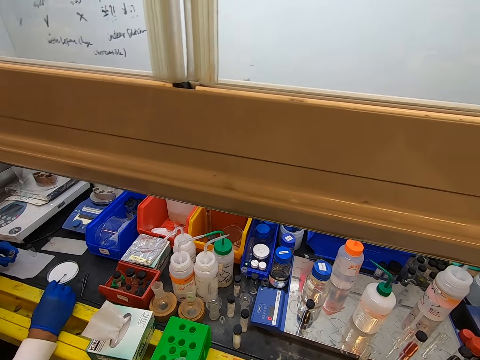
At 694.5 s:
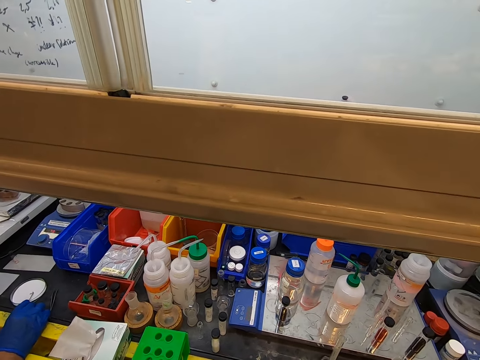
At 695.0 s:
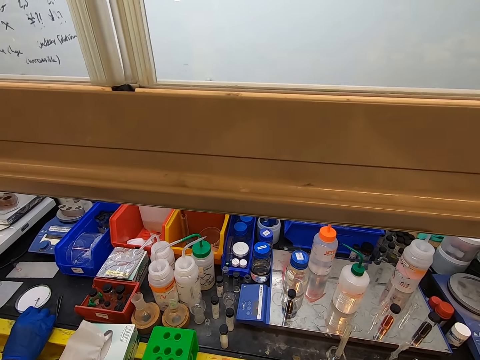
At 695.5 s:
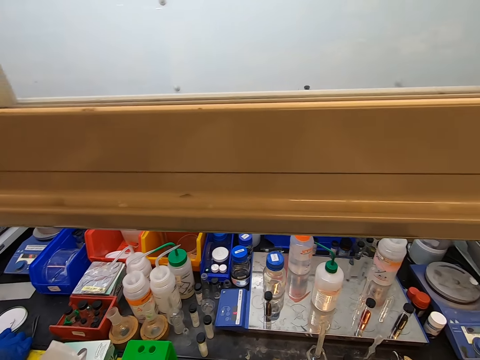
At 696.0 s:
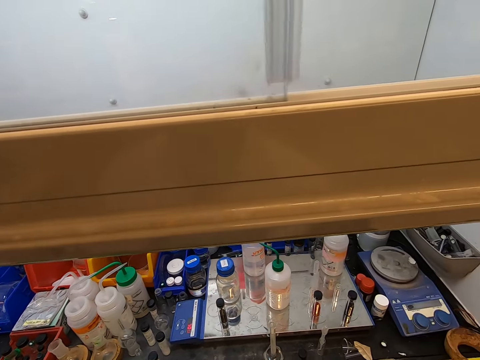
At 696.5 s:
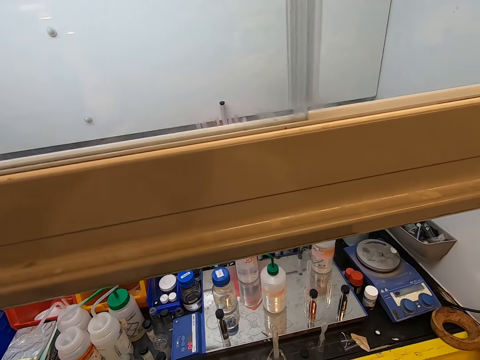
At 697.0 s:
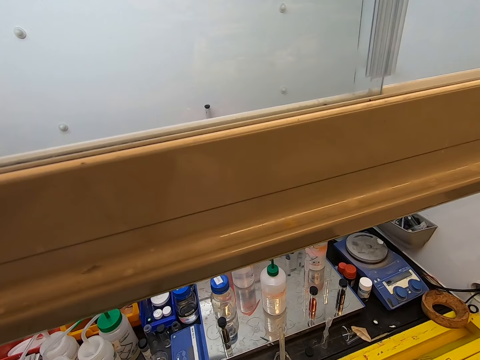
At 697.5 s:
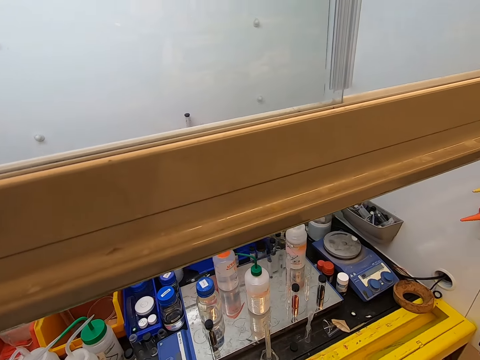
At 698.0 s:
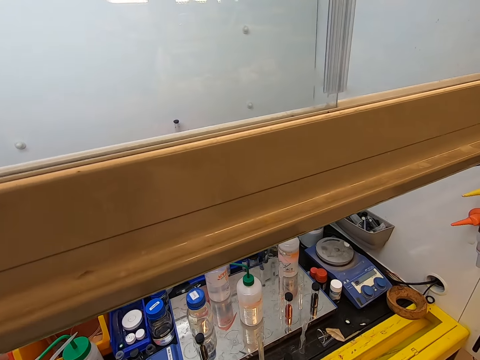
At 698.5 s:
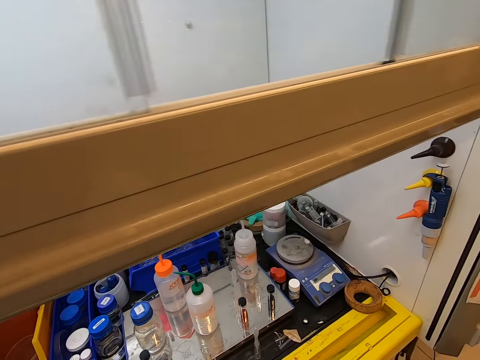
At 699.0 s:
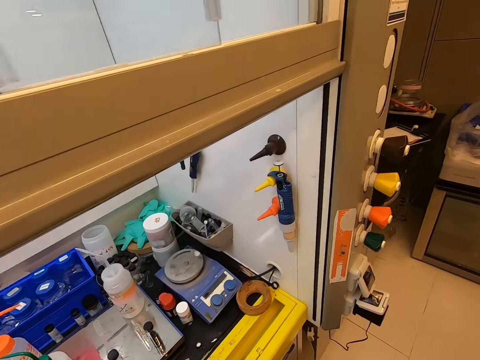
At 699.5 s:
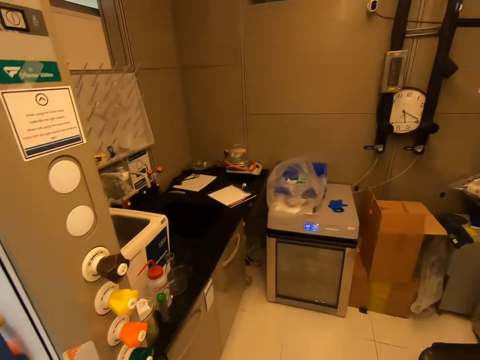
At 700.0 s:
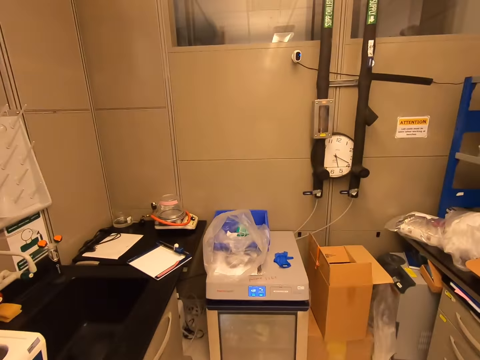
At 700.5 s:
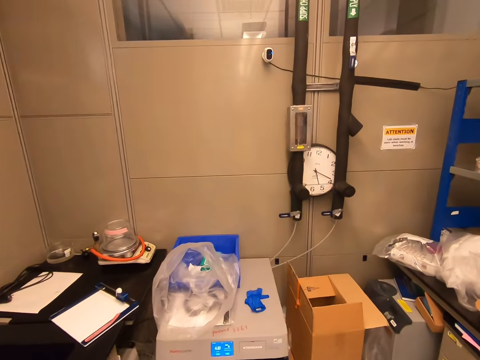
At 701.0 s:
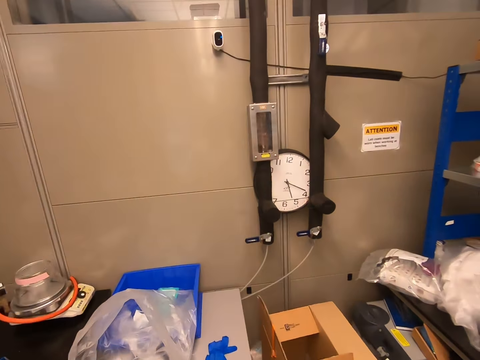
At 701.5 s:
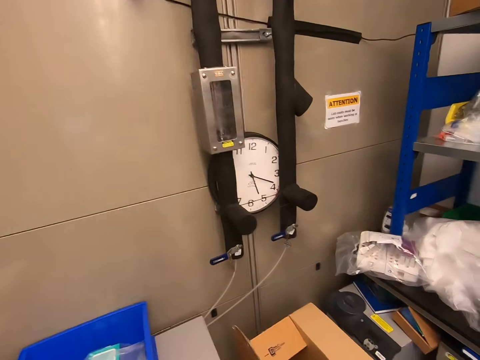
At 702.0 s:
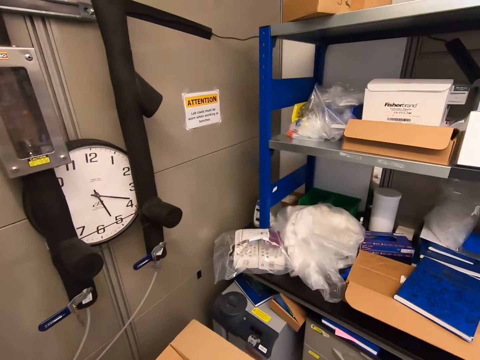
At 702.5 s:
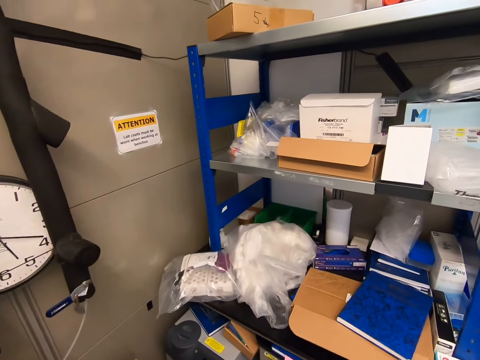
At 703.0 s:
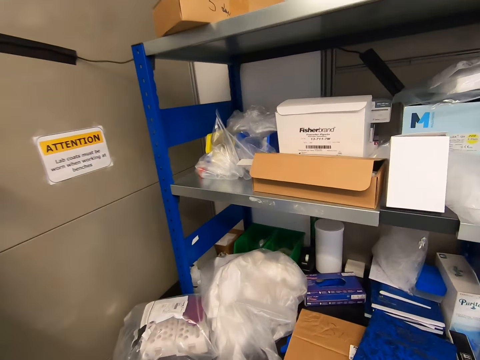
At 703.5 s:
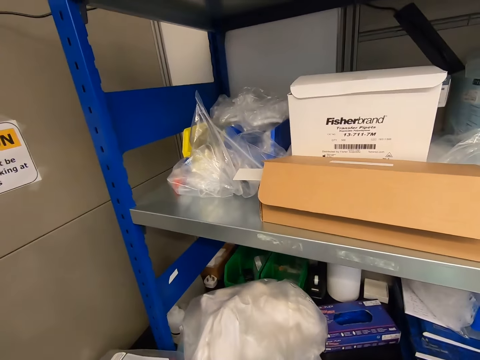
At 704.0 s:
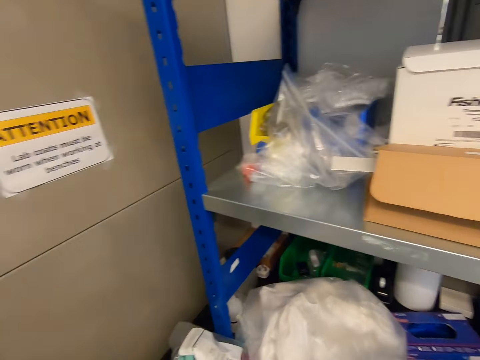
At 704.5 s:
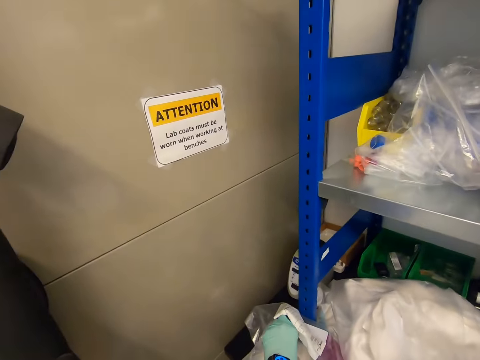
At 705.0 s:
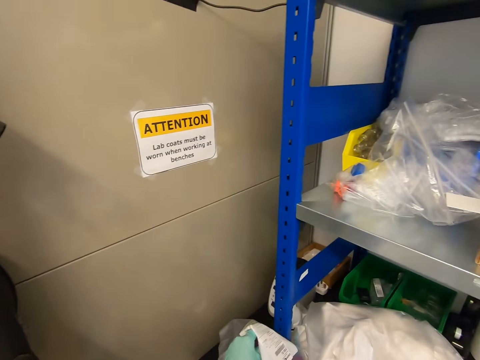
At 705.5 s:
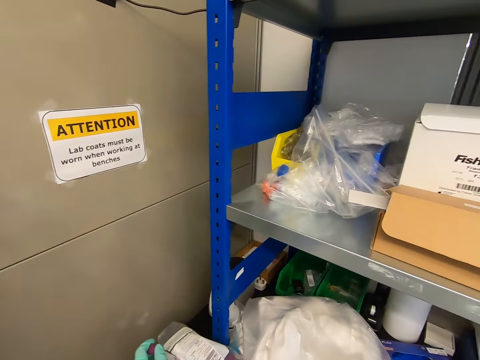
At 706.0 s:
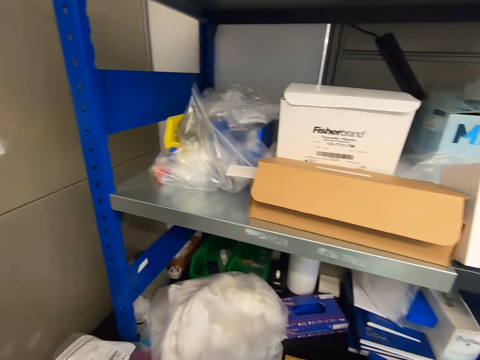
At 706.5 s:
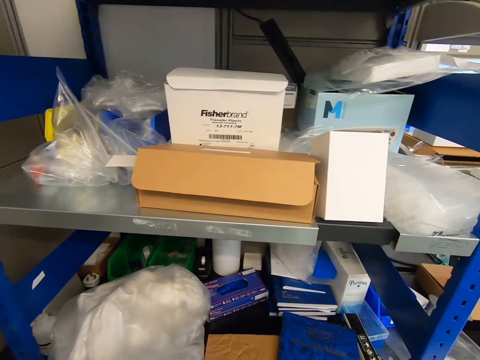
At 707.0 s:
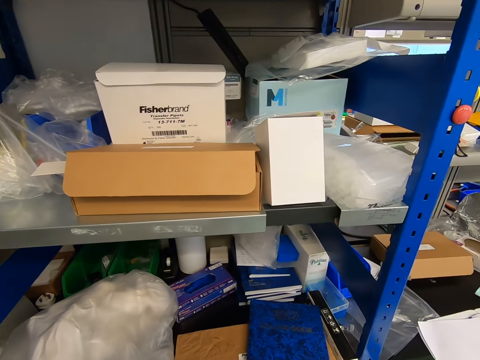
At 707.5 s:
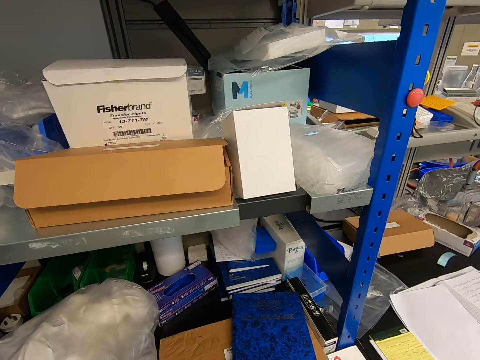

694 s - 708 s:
A man moves hands. The camera wearer walks around in the laboratory. They take a tube.

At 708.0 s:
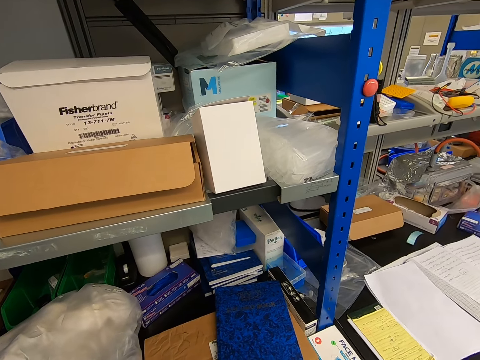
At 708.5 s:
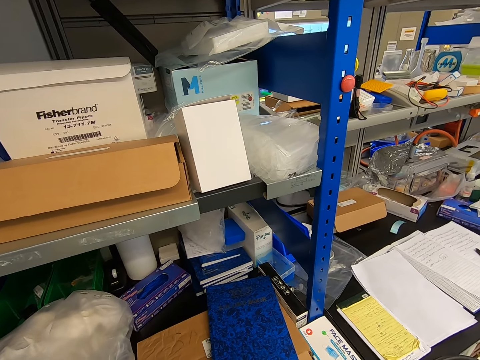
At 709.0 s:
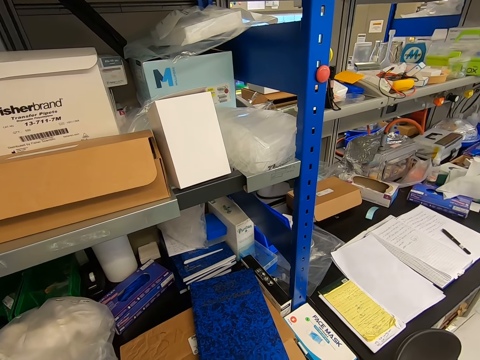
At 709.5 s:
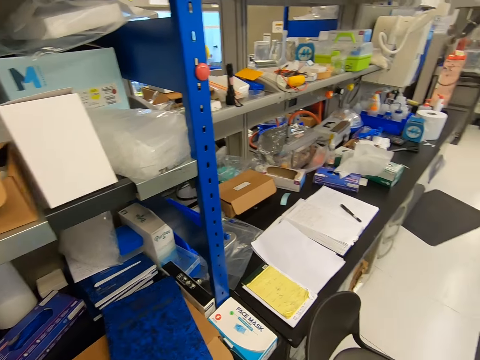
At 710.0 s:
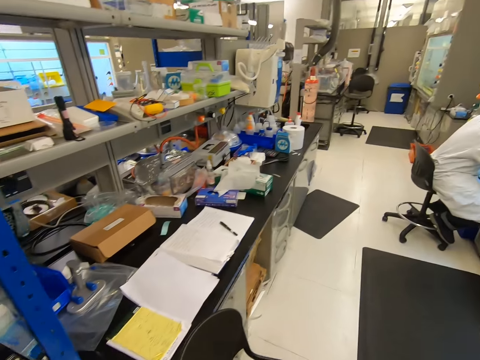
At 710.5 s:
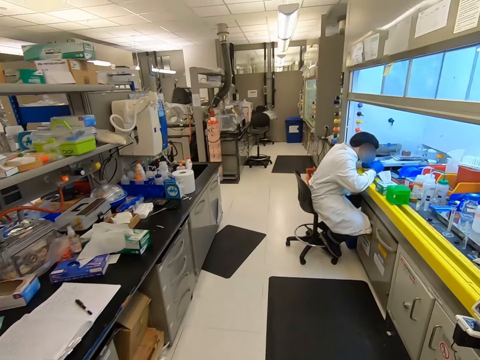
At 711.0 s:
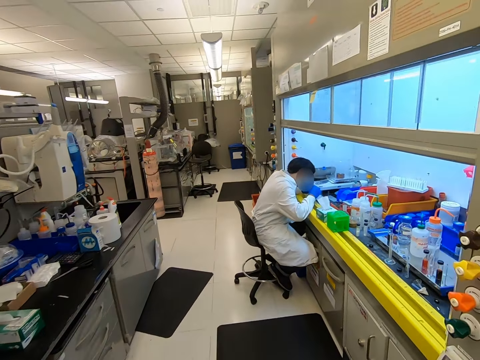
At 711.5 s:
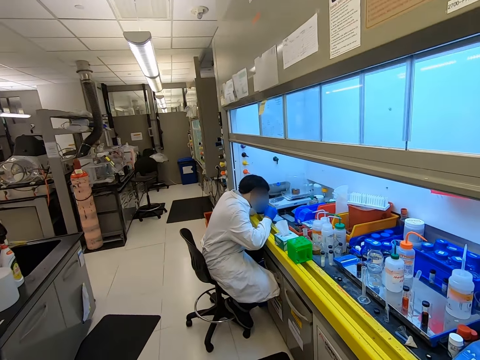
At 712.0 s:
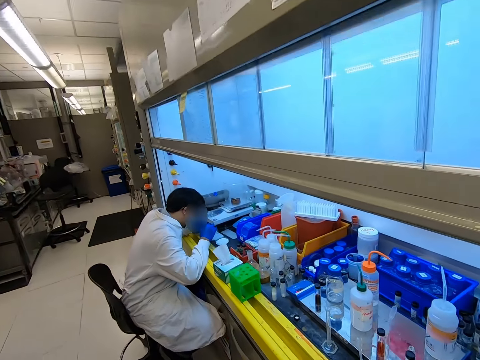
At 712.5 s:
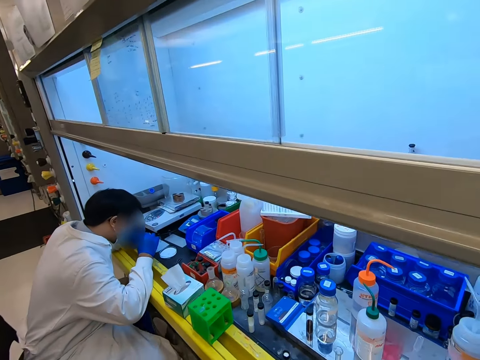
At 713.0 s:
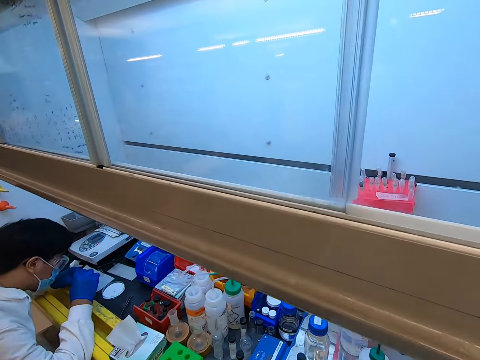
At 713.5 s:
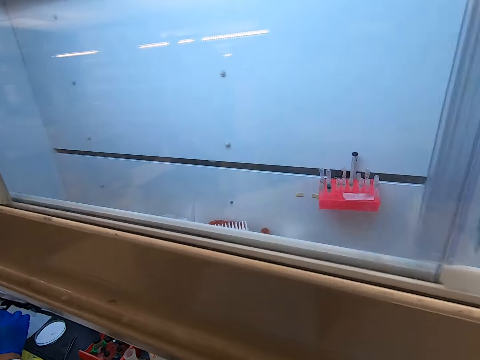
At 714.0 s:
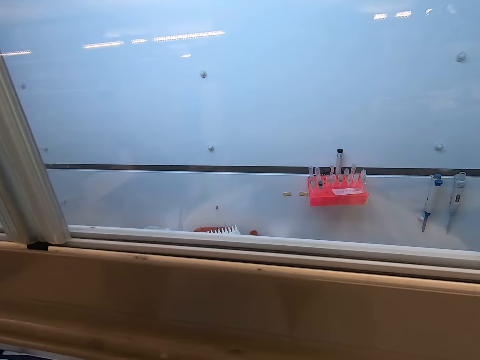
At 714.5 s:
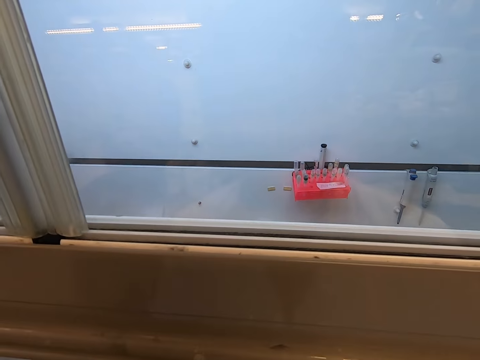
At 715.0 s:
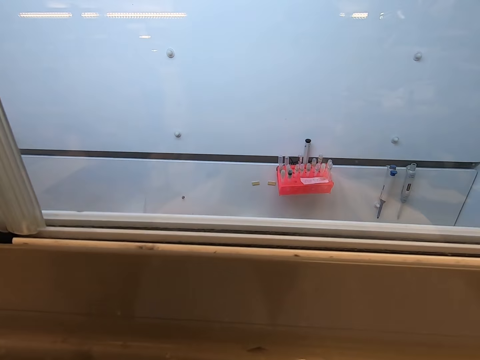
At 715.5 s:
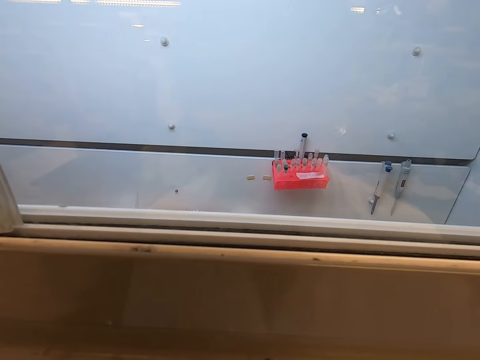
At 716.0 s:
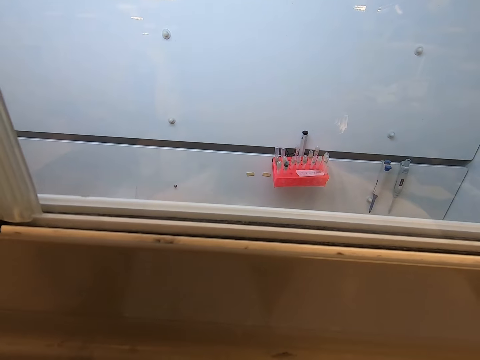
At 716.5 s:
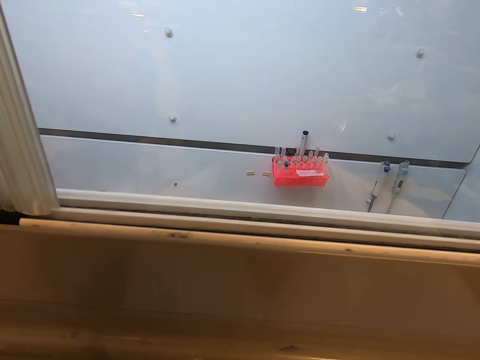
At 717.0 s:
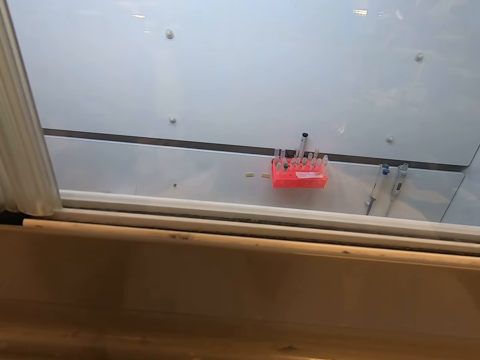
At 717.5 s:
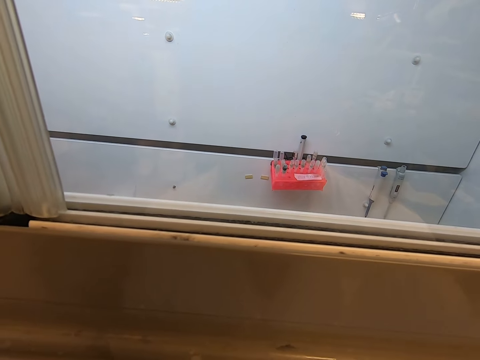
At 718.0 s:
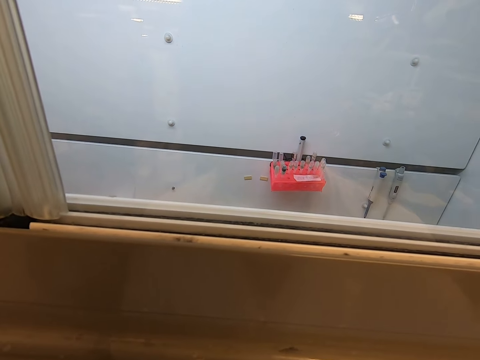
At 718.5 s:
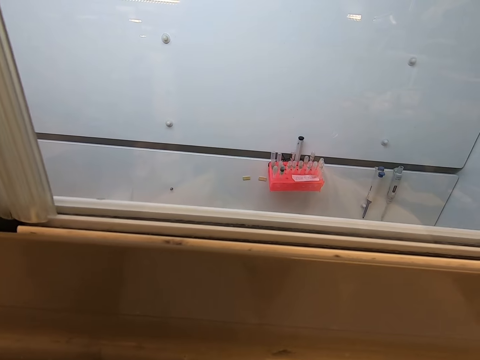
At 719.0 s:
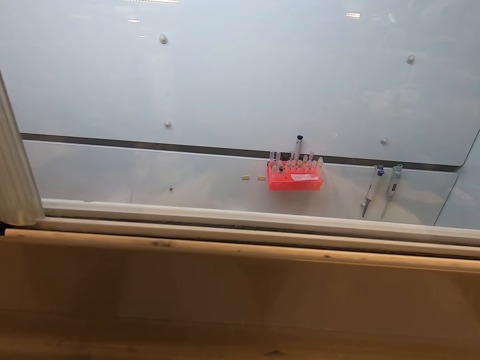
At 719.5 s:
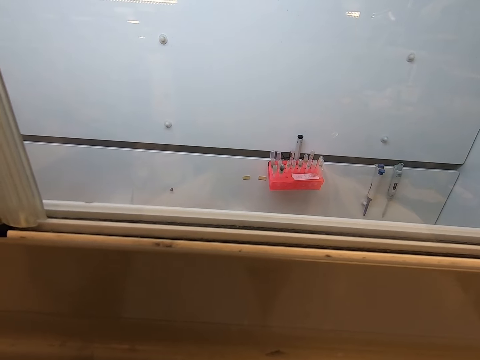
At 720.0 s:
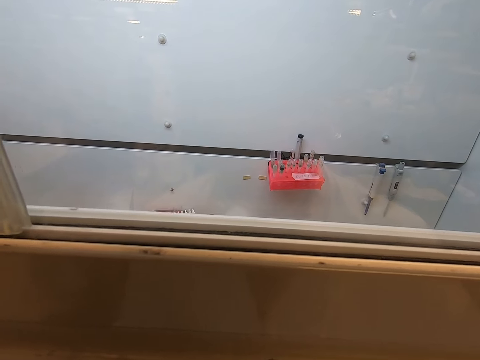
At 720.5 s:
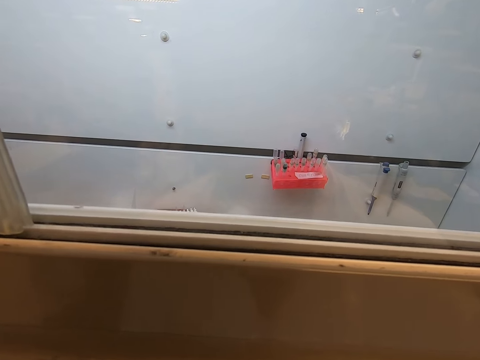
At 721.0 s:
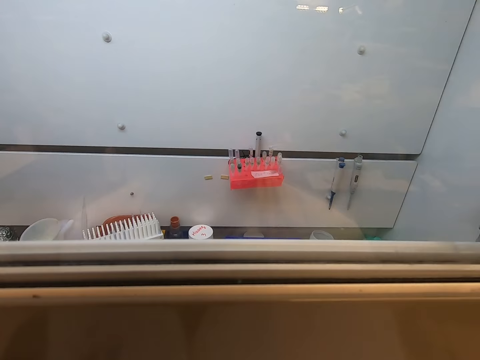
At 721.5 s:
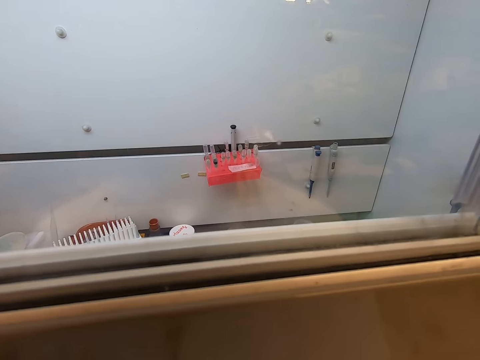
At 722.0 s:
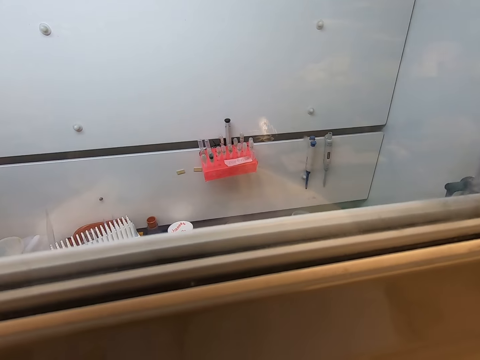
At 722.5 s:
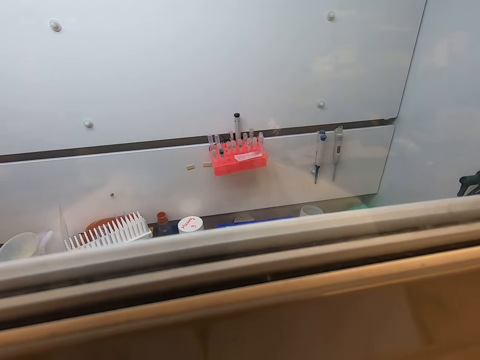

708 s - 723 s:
The camera wearer walks in the laboratory to the window. They stand in front of the barrier by the window.
